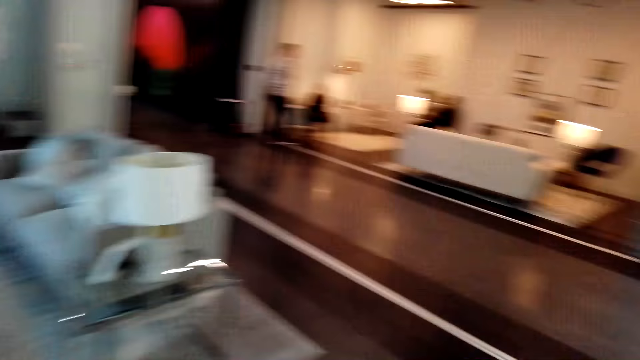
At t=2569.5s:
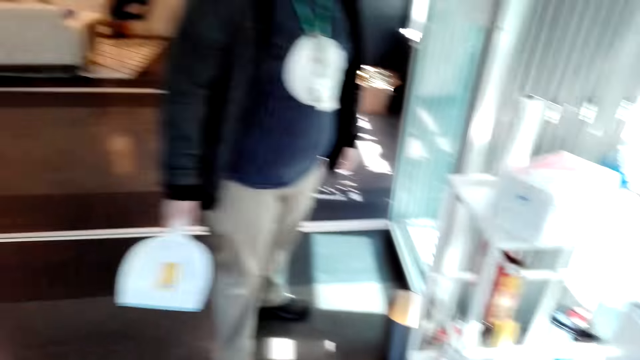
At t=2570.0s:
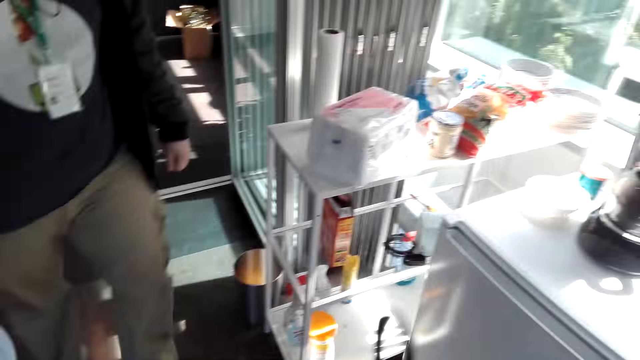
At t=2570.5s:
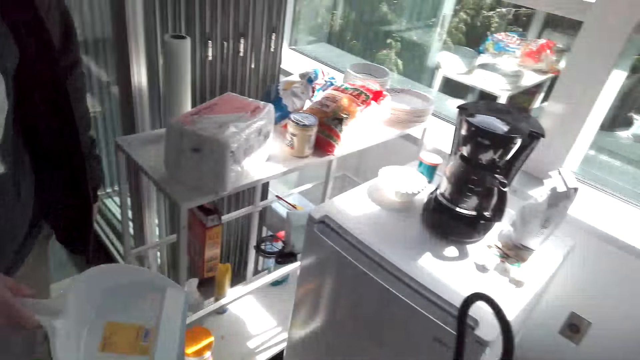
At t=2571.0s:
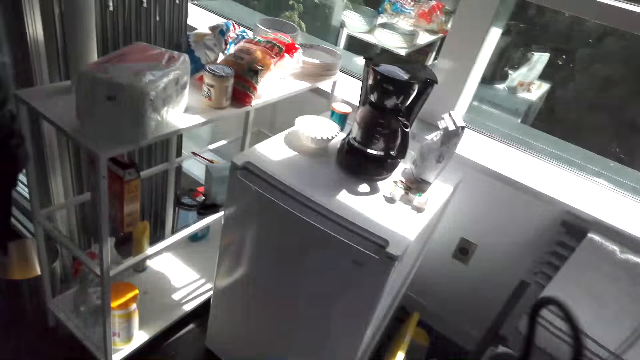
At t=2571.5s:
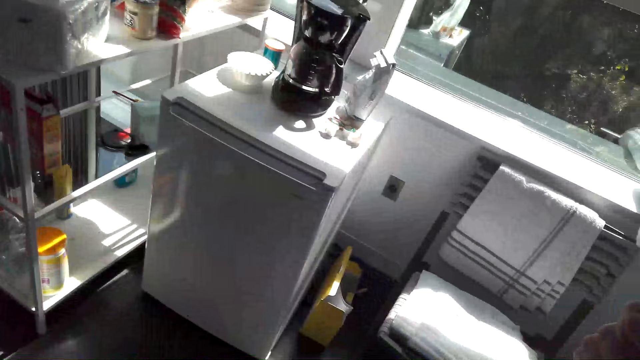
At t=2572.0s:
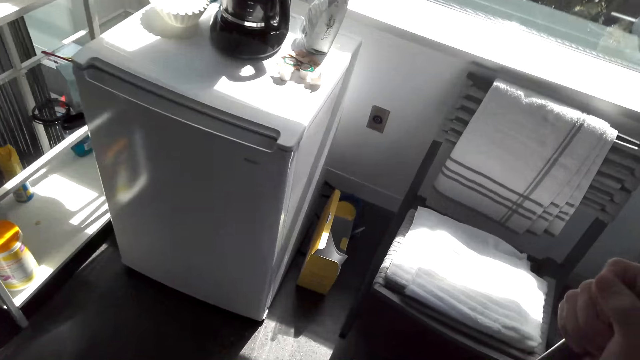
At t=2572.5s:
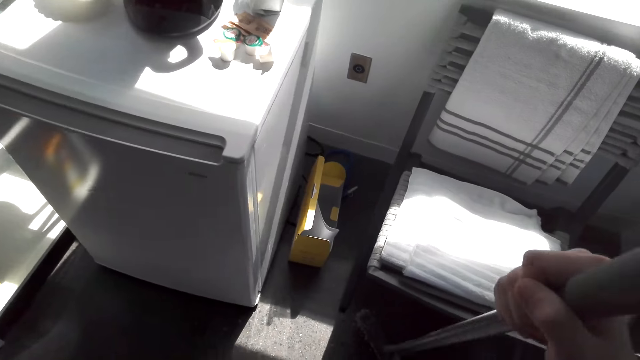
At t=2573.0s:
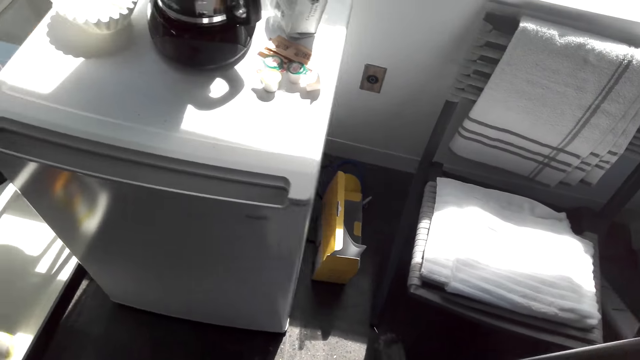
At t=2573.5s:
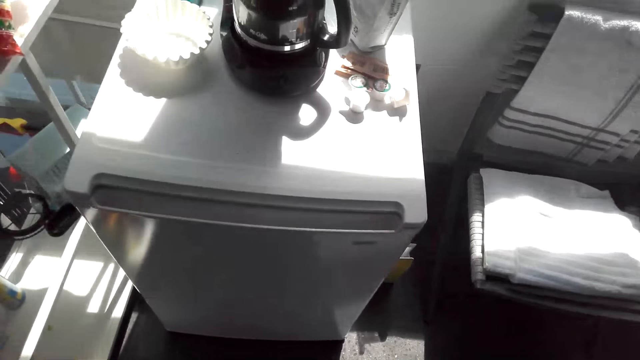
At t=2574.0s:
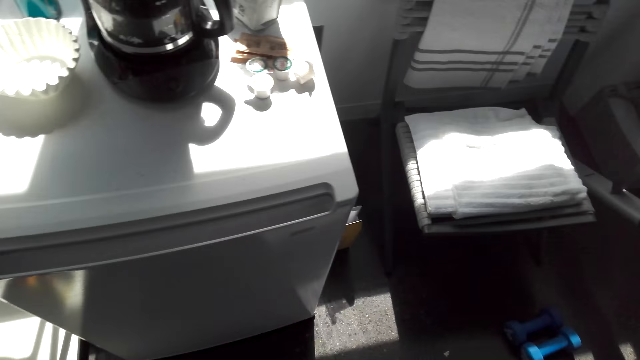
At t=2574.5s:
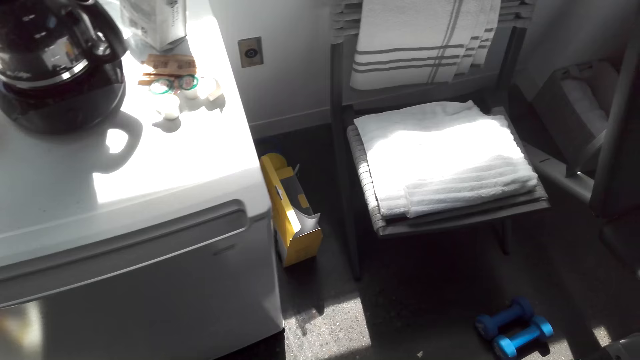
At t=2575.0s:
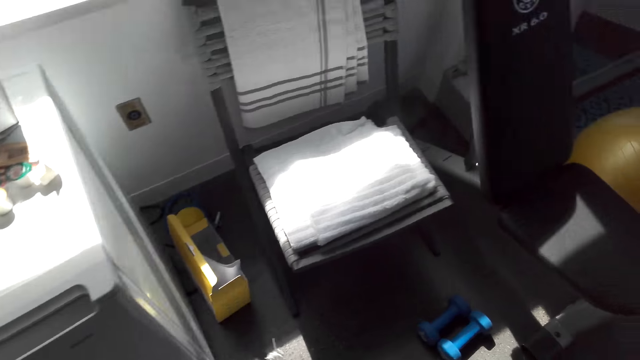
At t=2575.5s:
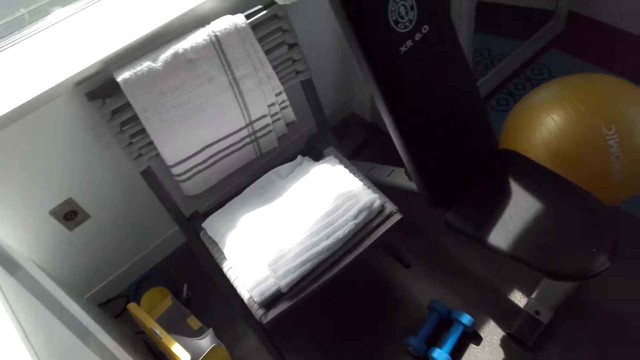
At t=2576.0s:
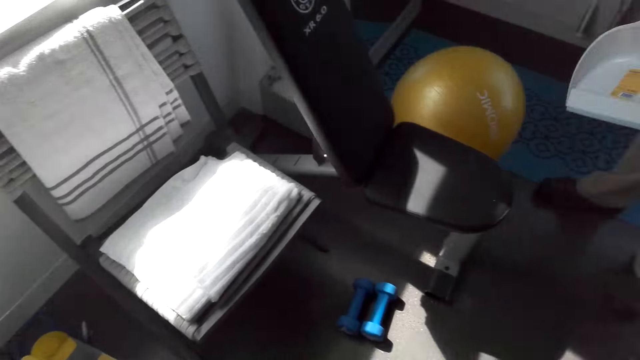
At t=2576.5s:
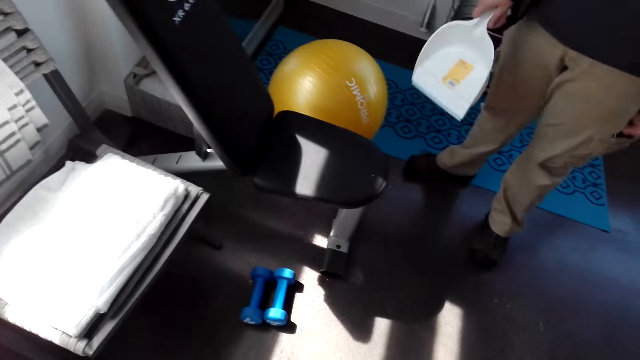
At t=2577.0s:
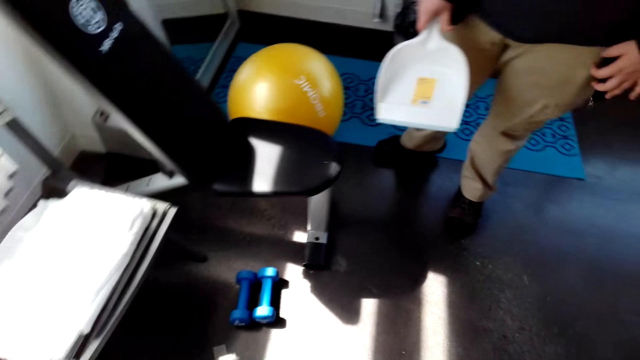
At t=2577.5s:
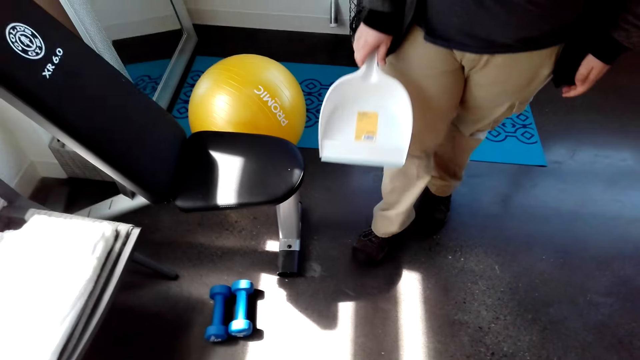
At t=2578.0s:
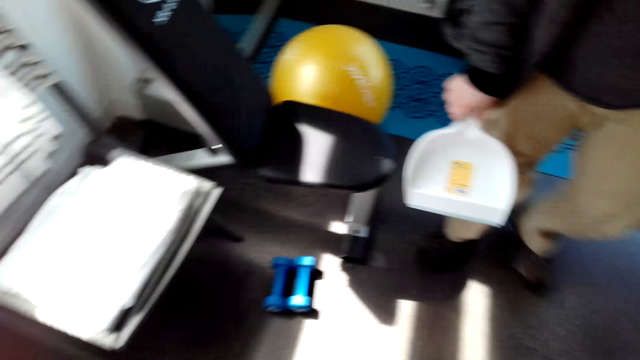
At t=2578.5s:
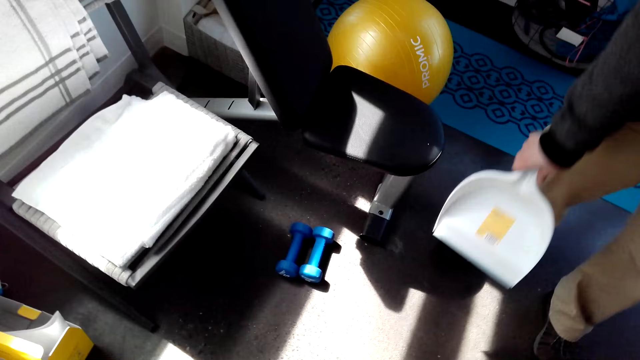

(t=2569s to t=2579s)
A man dialogues with the camera wearer. The camera wearer holds a stick. They sweep the floor. The man holds a dustpan.

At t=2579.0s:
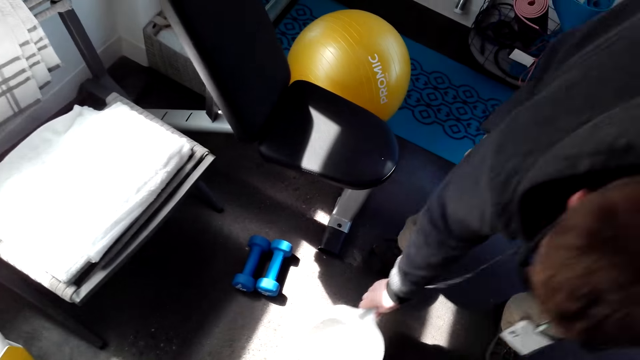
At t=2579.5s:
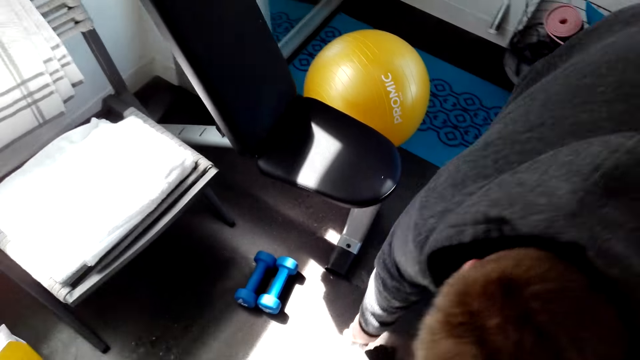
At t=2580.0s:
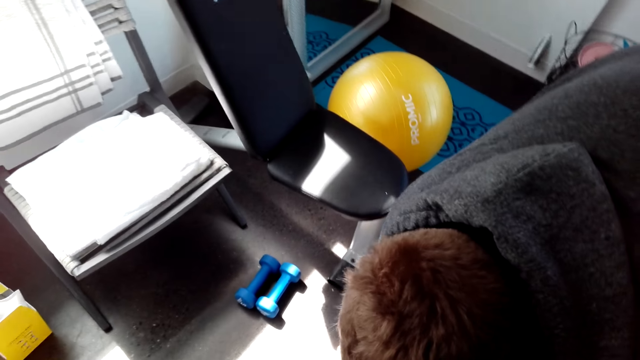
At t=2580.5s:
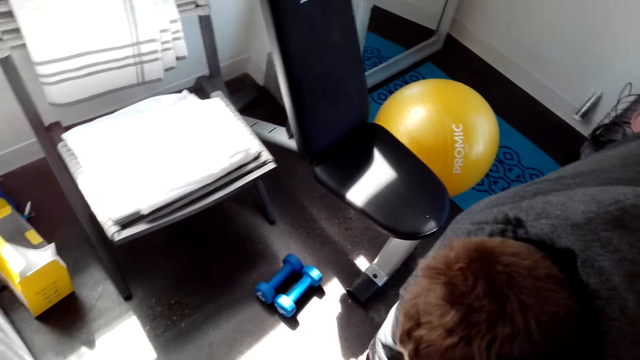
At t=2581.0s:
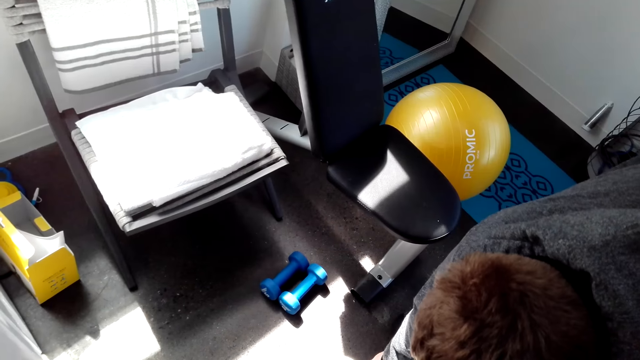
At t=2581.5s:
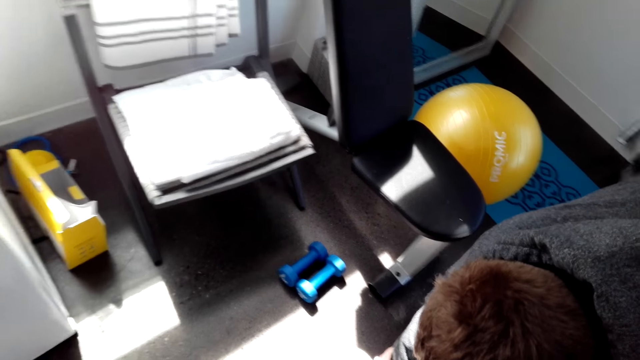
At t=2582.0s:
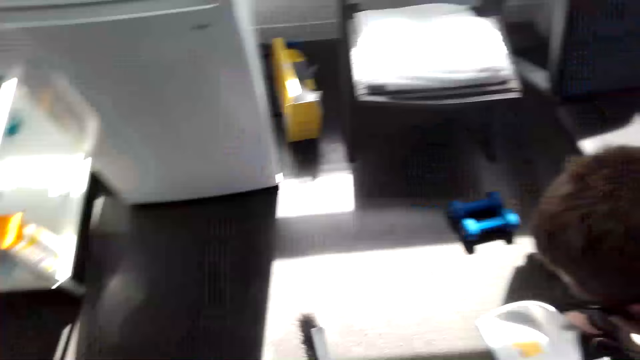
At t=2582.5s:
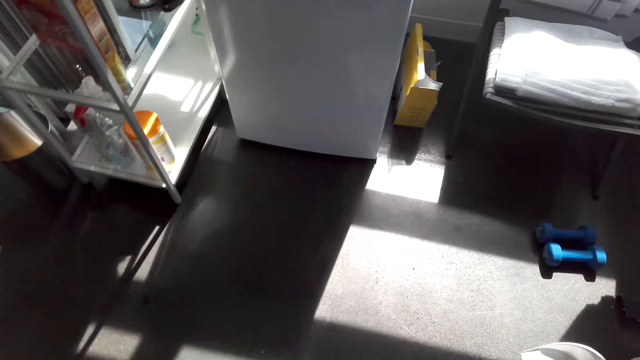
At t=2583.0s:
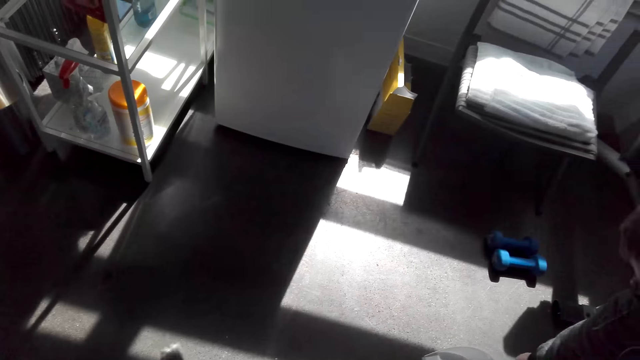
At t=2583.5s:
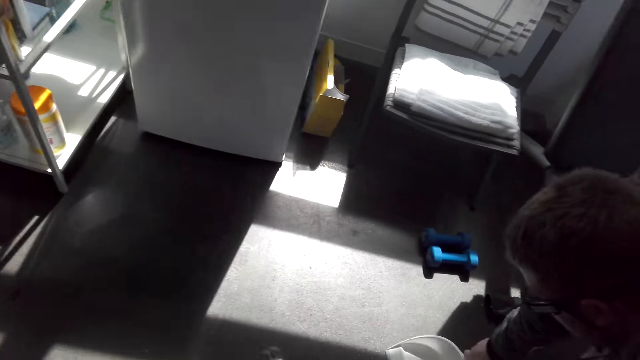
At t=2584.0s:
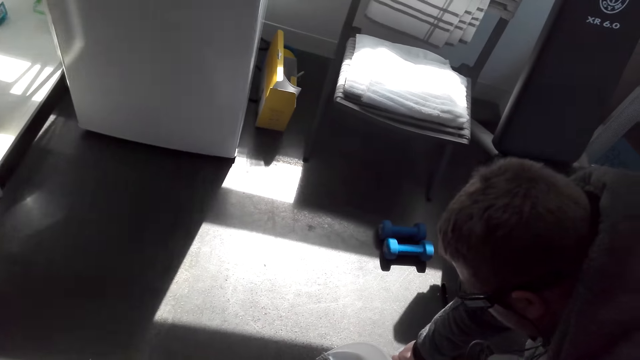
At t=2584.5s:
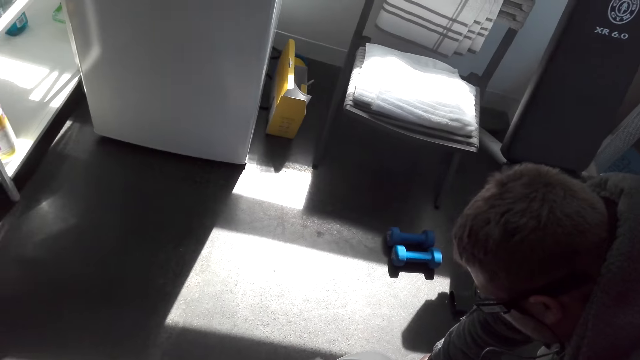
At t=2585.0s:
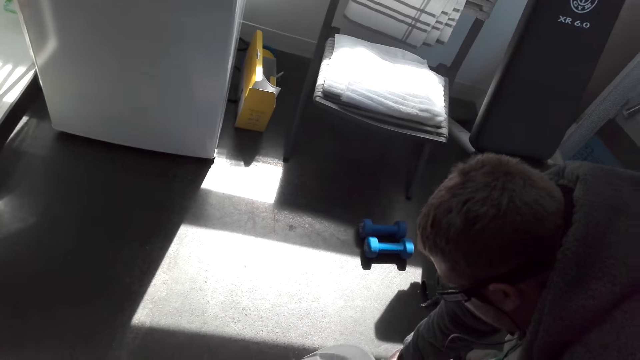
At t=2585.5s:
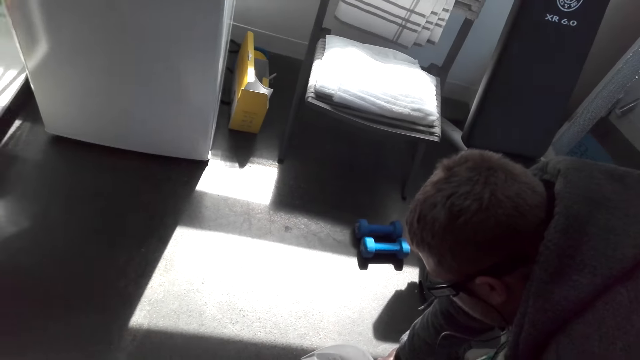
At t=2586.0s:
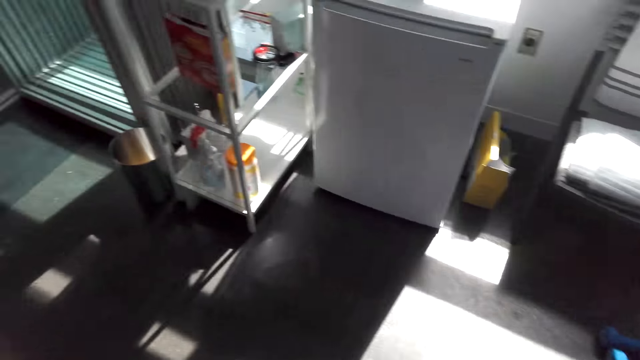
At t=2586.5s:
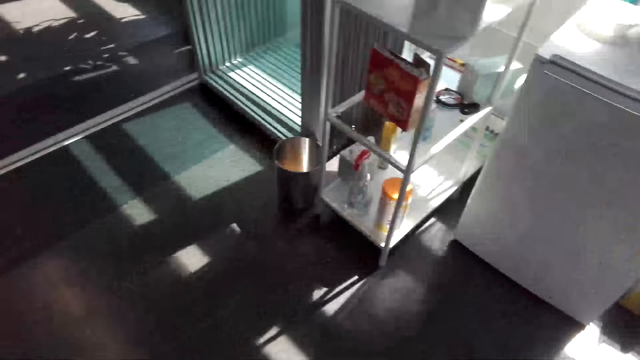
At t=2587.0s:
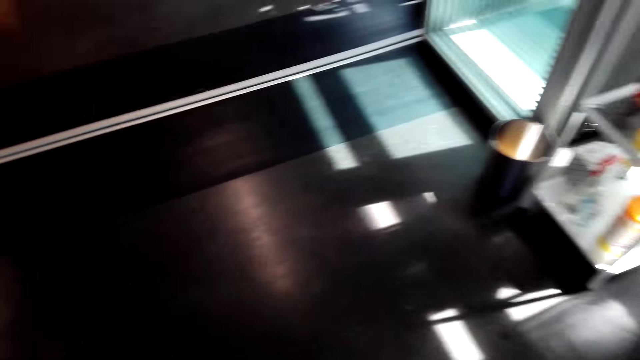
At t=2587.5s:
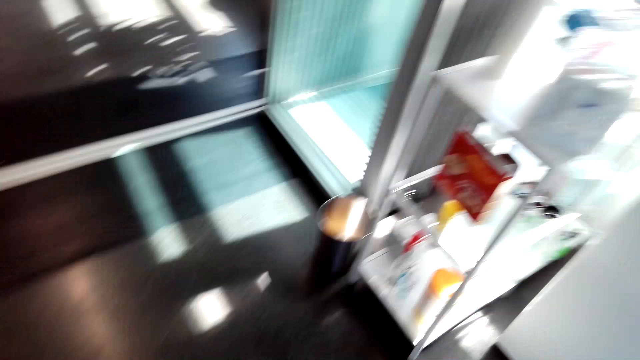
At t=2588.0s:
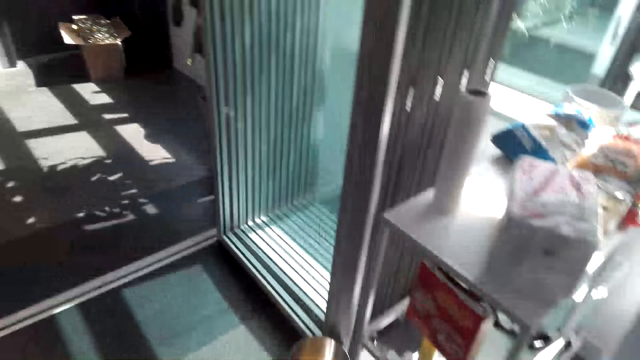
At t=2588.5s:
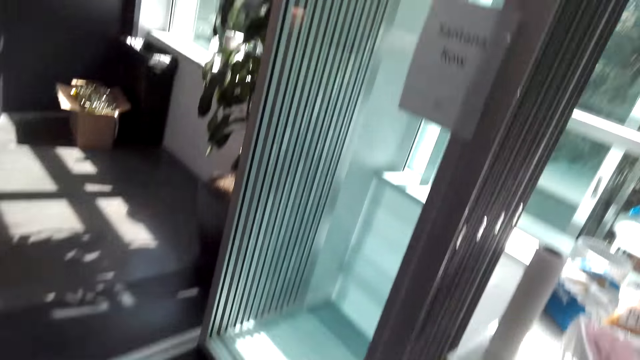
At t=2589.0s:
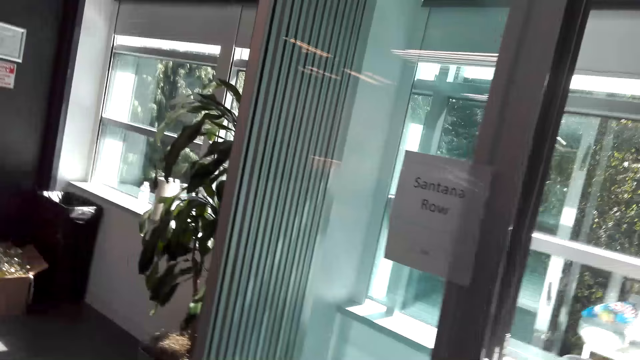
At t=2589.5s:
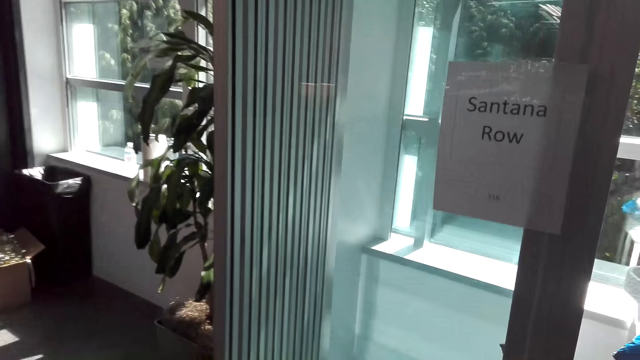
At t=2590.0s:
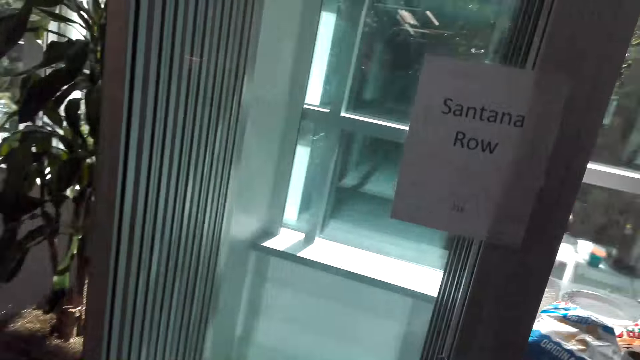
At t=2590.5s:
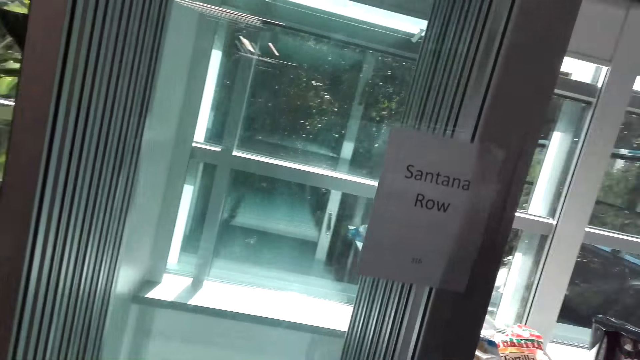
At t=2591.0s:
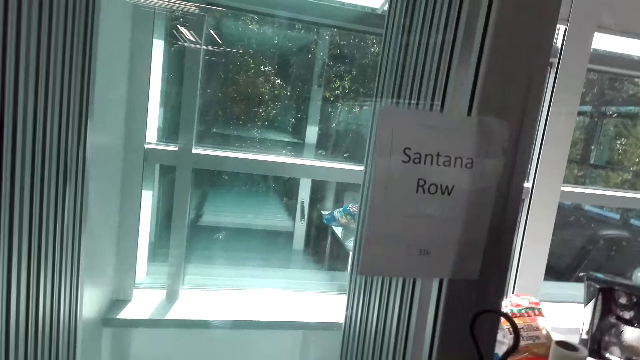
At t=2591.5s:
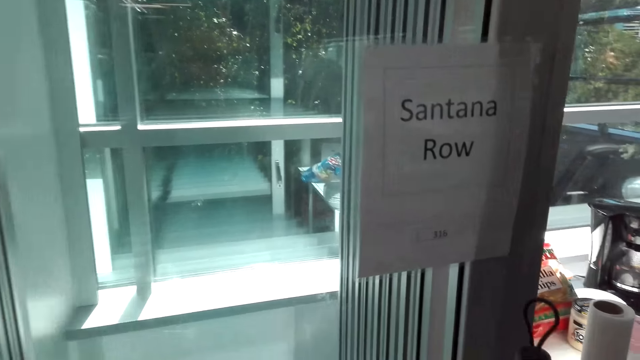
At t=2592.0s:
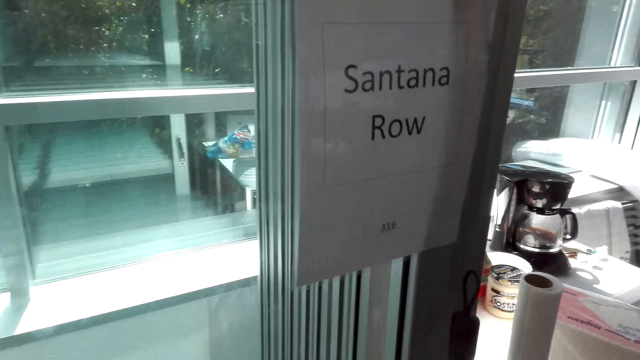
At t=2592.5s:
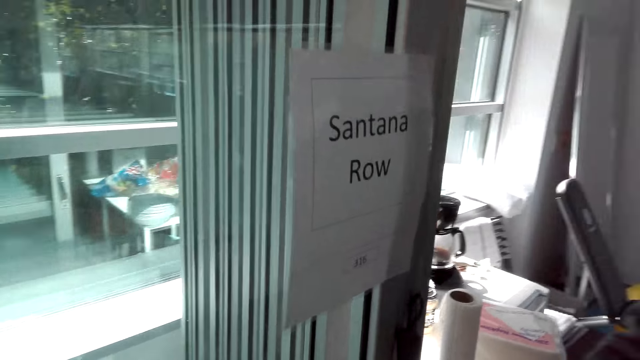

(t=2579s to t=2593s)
The man puts the dustpan down. The camera wearer and the man collect trash on the trash collector. The camera wearer sweeps the floor. The man bends down. The camera wearer sweeps the floor. They dialogue with the man, walk on the floor, and place a broomstick on the wall.
